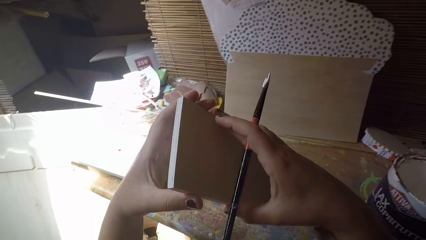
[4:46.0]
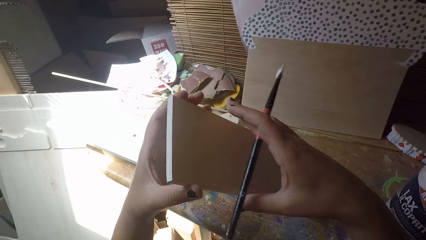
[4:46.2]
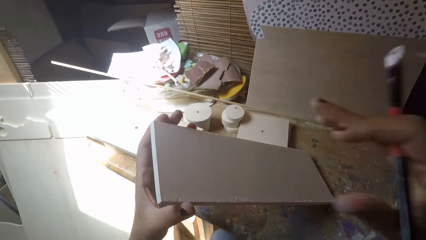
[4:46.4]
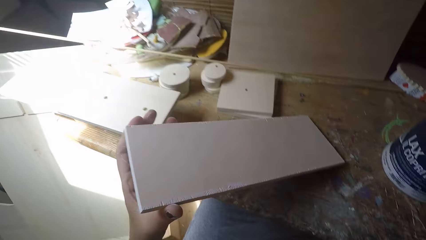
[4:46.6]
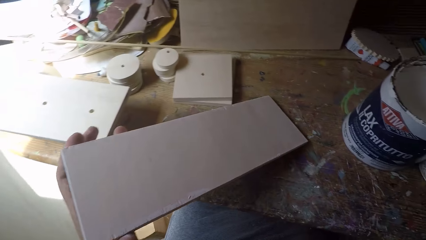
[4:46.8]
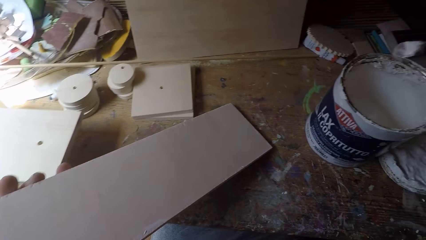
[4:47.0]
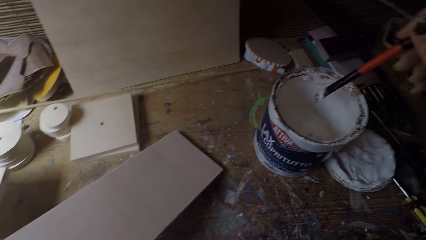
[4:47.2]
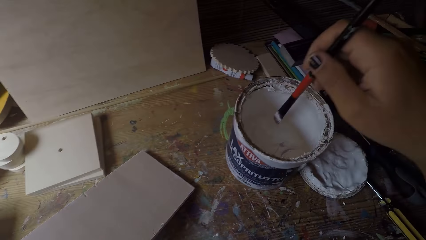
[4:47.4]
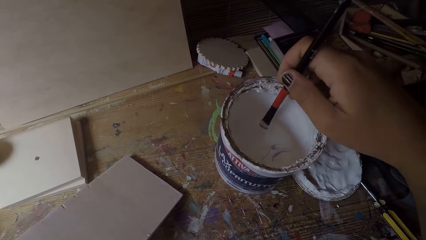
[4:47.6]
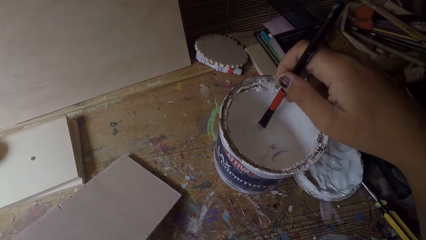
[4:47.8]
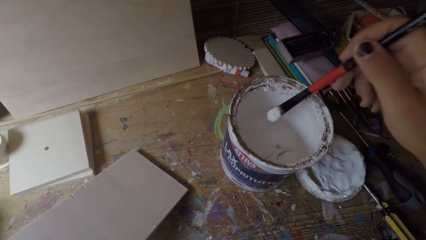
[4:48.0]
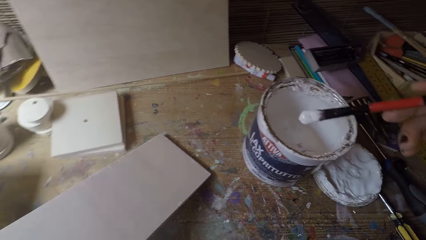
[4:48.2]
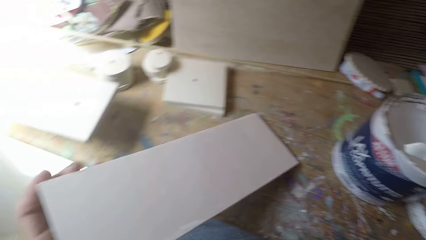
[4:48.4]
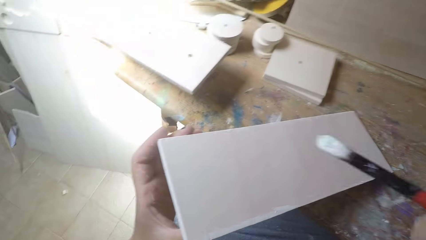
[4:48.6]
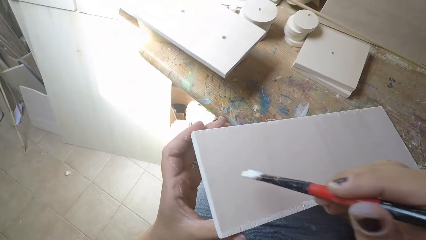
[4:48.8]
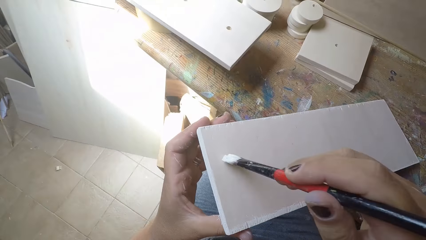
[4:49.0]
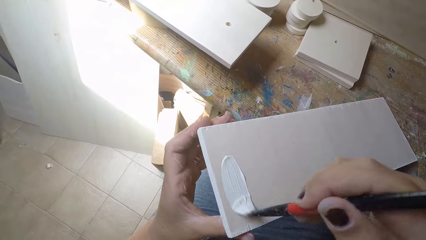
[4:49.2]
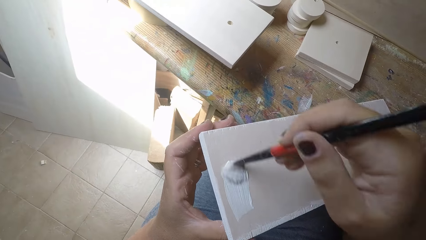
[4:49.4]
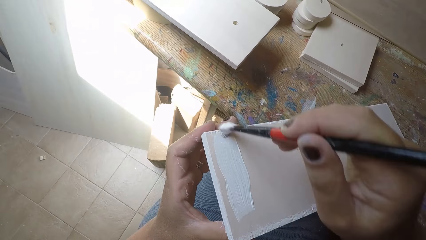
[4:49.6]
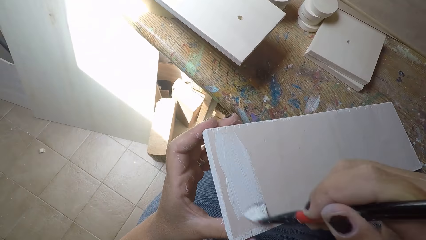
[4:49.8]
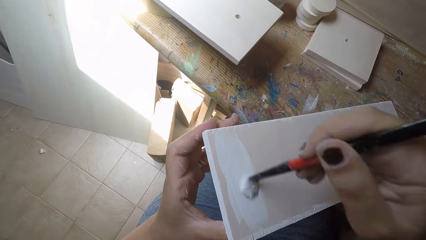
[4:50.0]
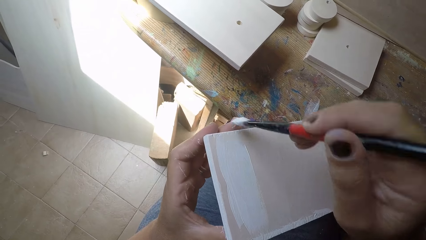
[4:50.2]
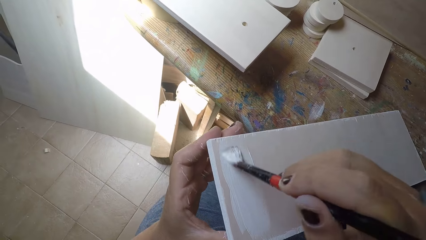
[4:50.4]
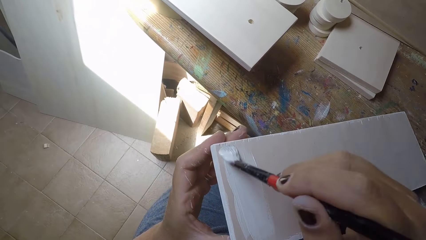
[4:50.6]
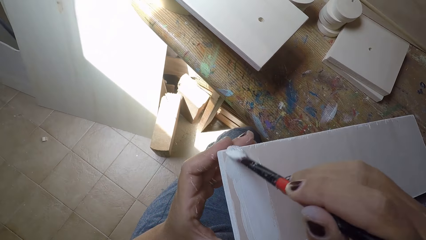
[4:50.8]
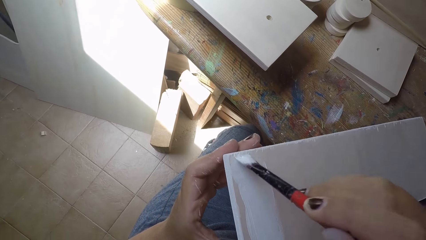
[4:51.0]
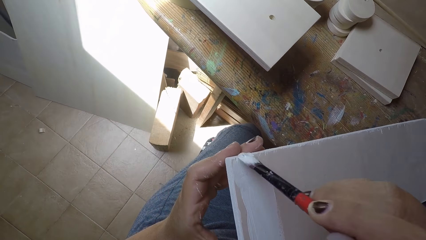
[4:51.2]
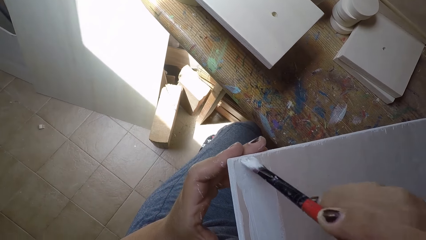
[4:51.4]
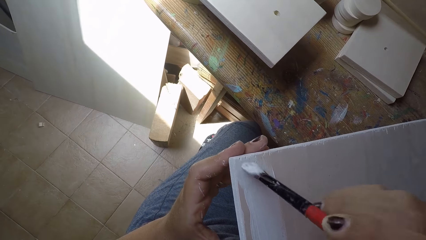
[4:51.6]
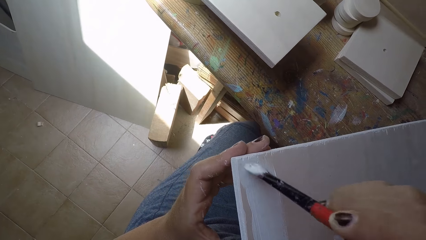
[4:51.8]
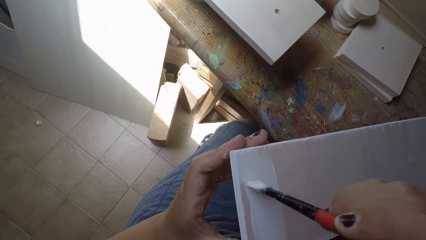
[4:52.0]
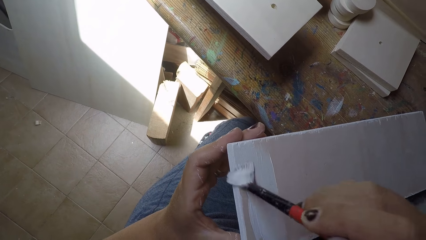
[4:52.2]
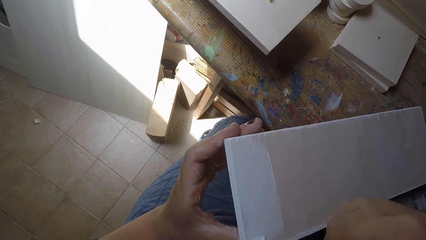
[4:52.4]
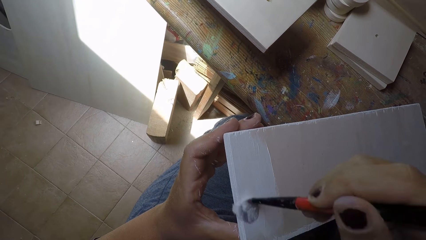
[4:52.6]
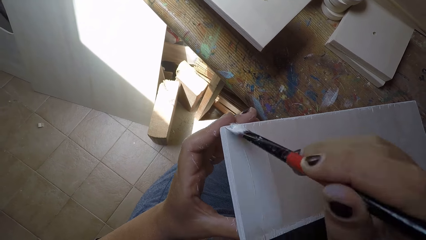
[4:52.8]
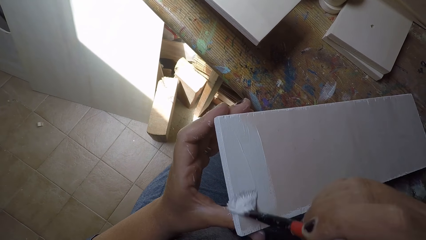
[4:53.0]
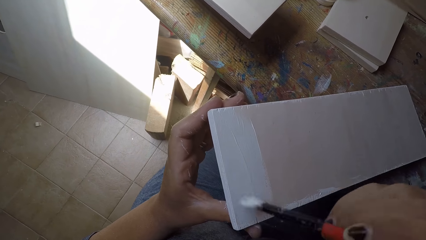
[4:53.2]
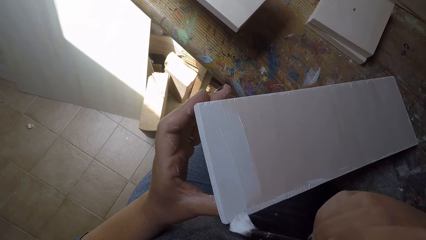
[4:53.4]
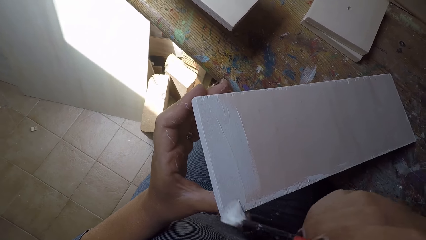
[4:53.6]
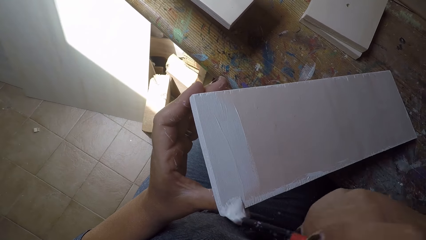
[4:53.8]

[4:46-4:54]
The camera wearer flips the wooden plank with his right hand. He holds the wooden plank with his left hand. He dips the paintbrush in his right hand into the paint can. He paints the wooden plank with the paintbrush in his right hand.

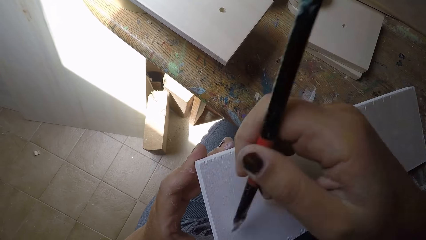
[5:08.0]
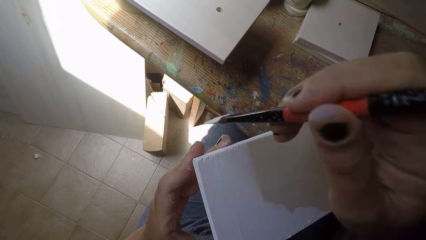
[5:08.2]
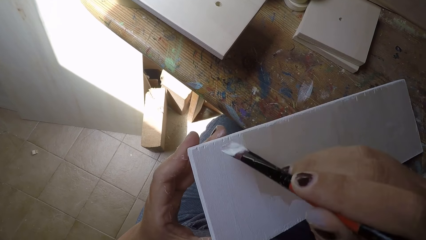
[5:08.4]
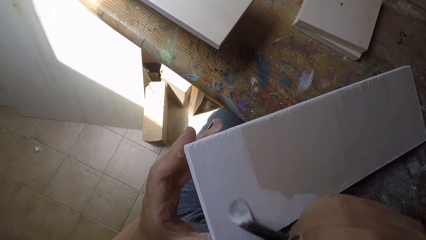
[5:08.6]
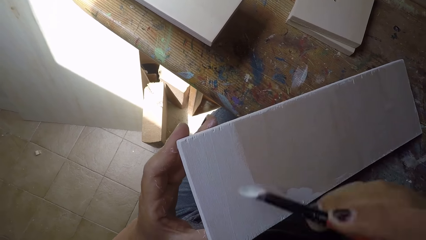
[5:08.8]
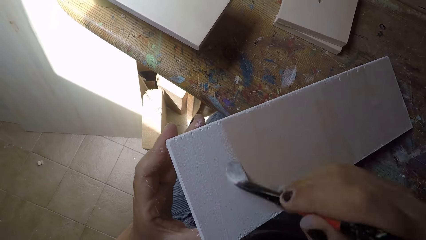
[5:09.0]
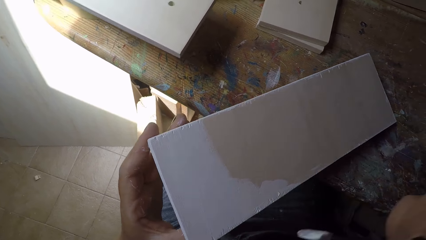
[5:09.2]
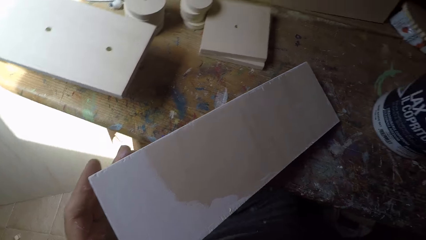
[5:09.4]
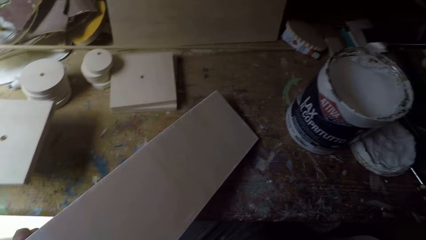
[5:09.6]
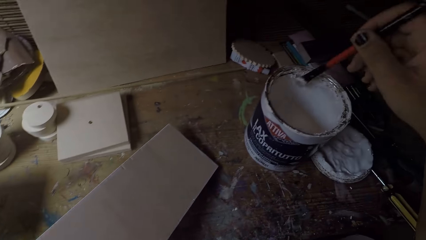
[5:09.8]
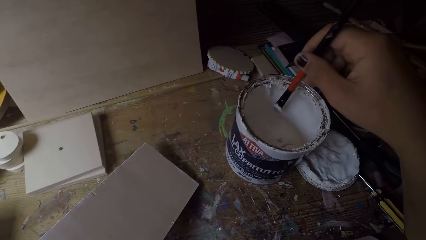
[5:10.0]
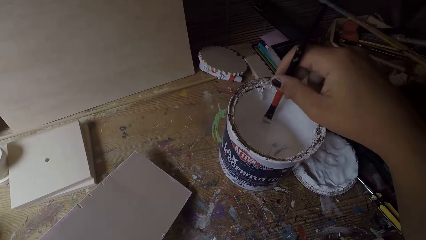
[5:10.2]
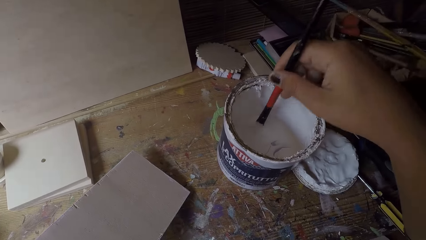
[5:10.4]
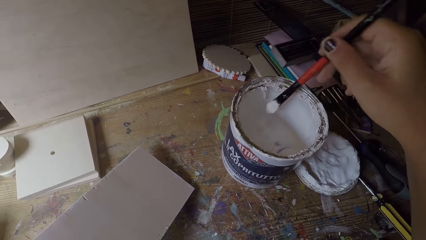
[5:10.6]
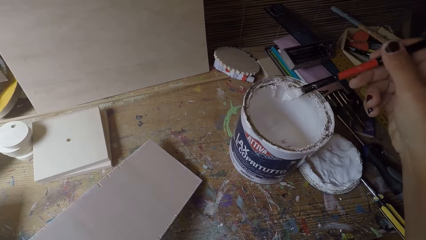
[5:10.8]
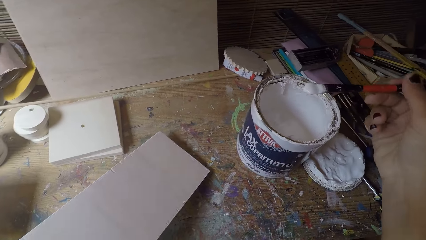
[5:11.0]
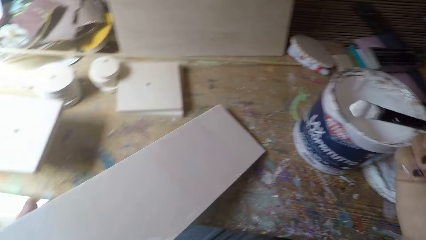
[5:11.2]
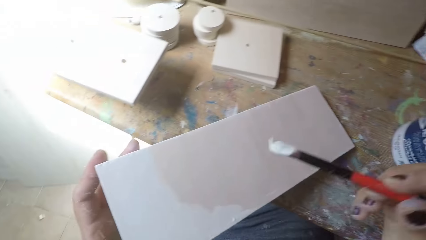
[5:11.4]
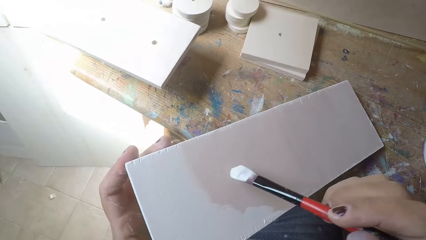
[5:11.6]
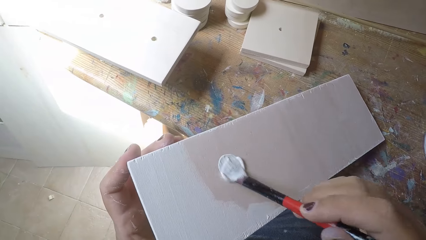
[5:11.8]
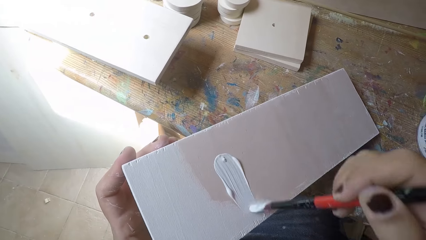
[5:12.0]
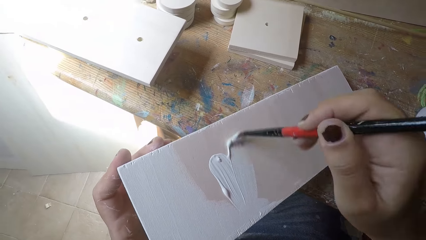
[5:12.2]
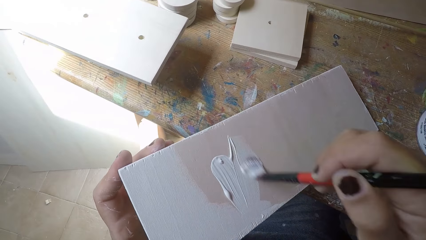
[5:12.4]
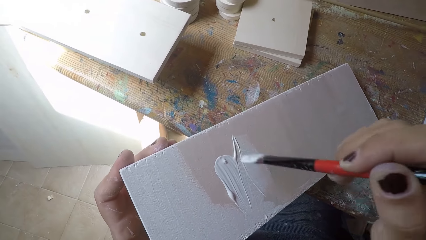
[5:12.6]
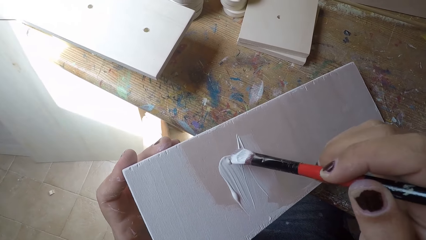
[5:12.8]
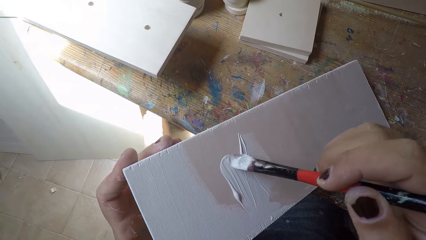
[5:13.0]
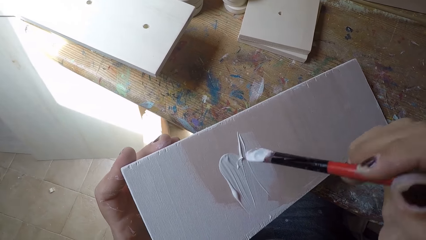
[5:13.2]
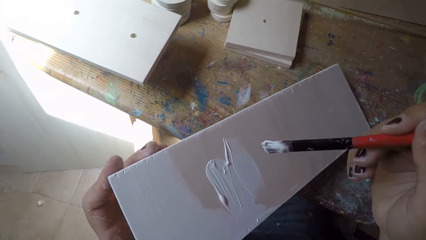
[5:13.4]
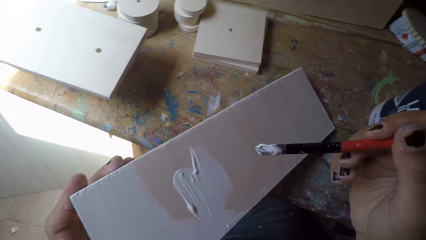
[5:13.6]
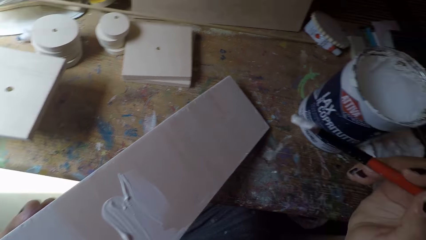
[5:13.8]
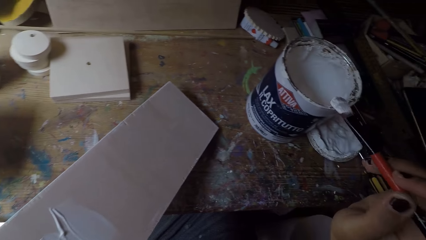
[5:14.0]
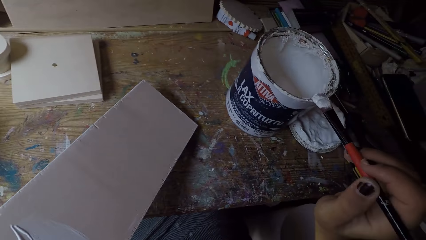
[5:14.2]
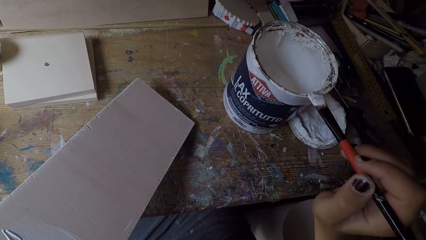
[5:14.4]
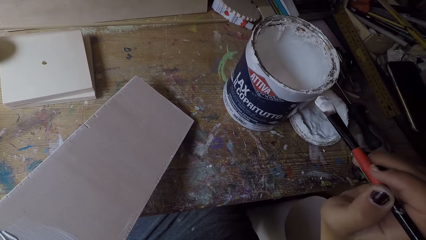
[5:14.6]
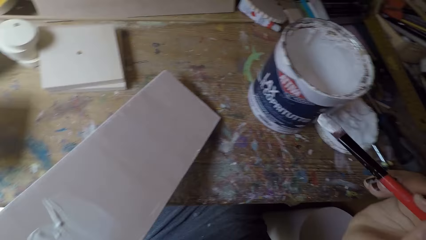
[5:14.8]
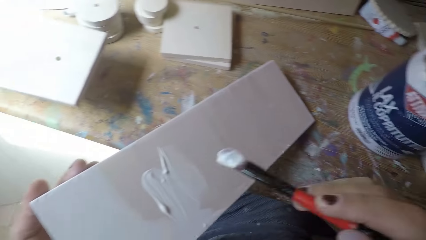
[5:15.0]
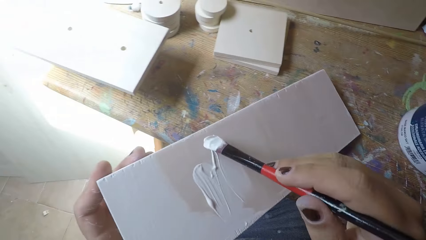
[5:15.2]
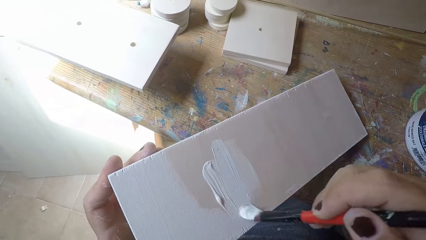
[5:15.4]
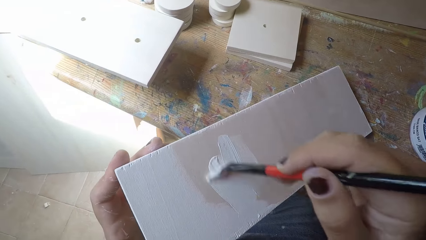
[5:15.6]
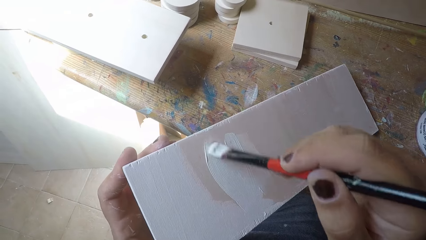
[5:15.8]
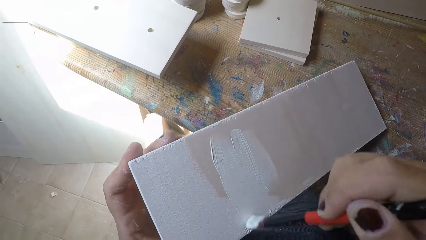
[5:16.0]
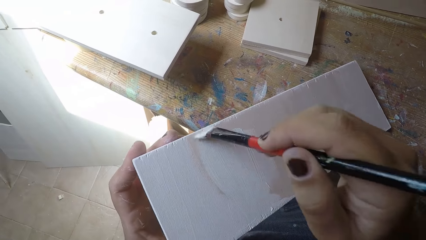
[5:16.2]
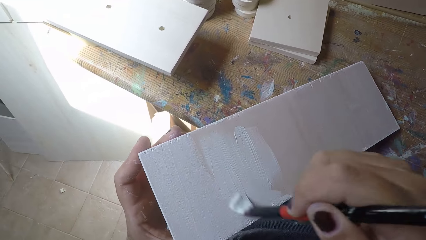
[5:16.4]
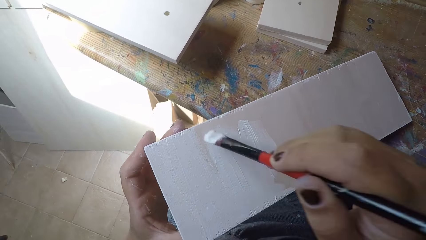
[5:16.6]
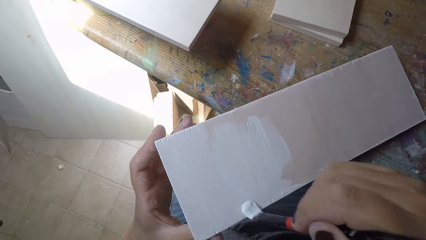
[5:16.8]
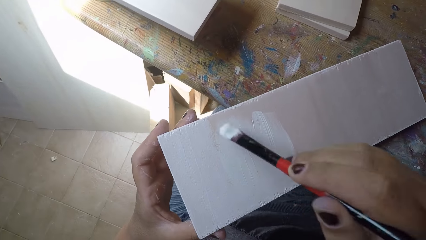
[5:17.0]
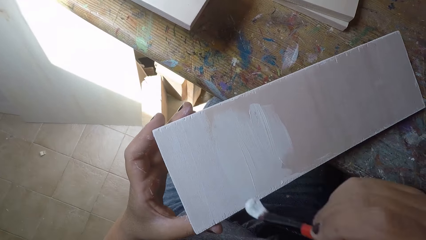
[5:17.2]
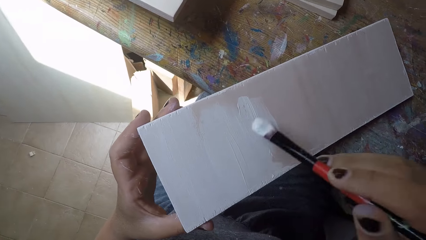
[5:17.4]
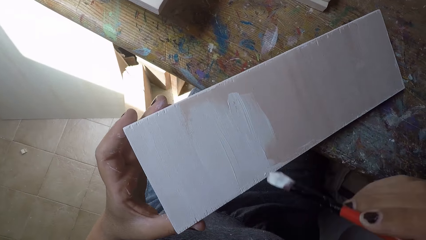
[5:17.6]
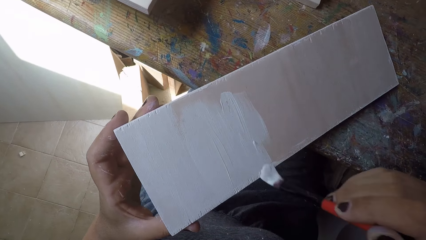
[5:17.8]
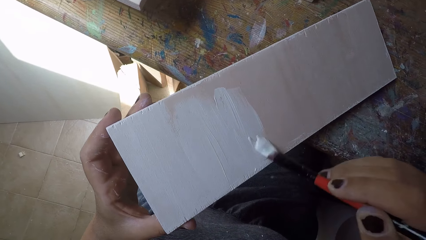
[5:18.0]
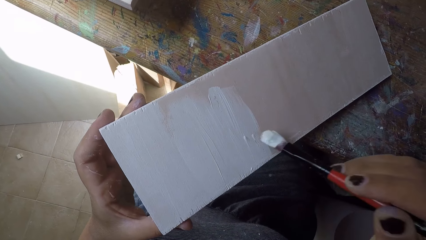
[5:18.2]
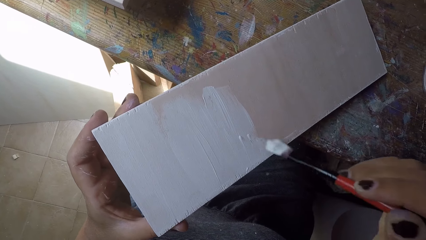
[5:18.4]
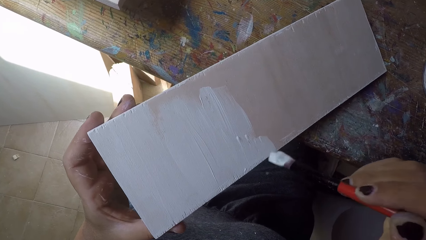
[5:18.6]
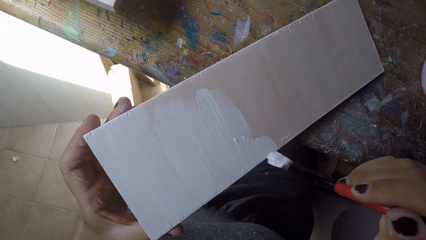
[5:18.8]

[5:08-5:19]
The camera wearer dips the paintbrush in his right hand into the paint can. He paints the wooden plank with the paintbrush in his right hand. He wipes the paintbrush in his right hand on the paint can. He paints the wooden plank with the paintbrush in his right hand.
